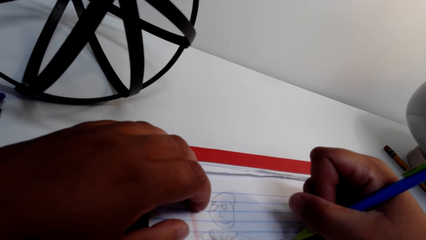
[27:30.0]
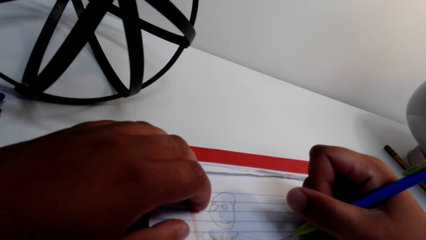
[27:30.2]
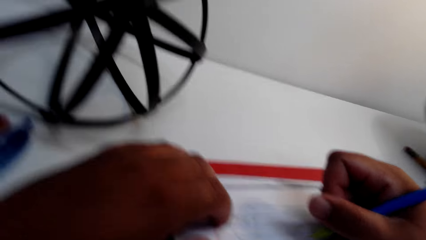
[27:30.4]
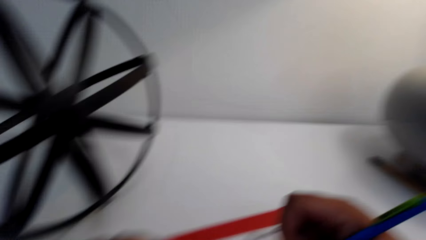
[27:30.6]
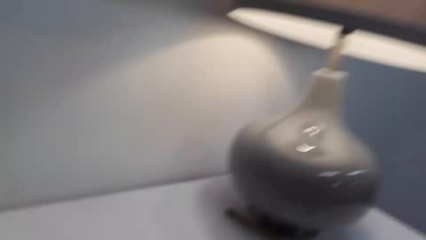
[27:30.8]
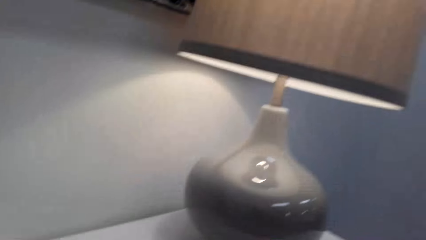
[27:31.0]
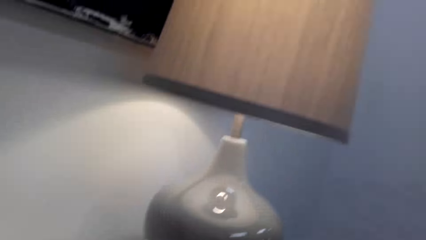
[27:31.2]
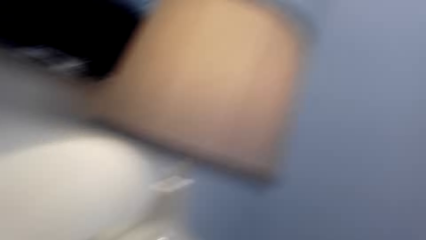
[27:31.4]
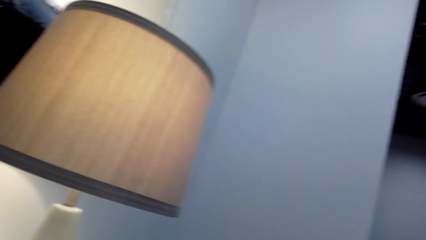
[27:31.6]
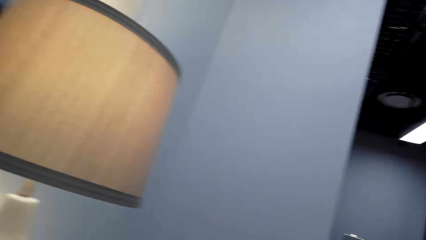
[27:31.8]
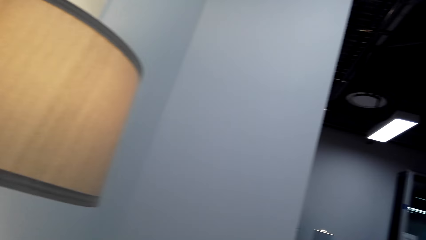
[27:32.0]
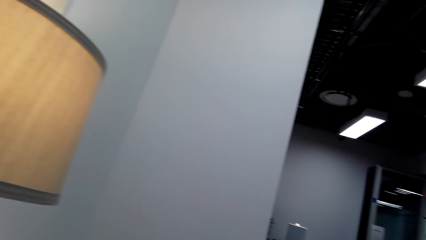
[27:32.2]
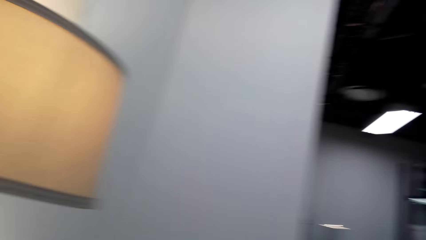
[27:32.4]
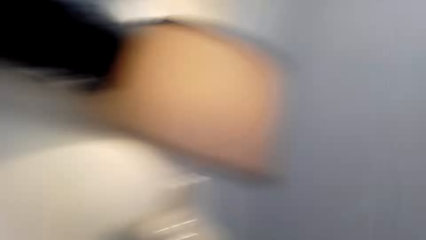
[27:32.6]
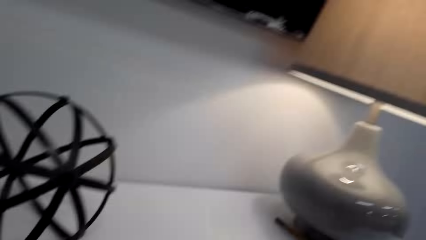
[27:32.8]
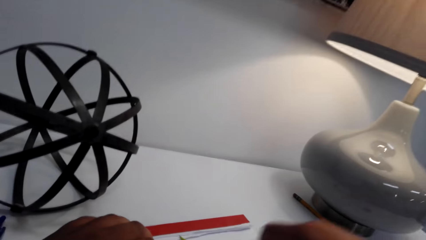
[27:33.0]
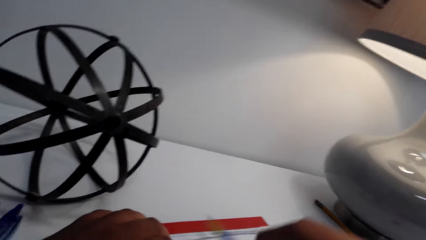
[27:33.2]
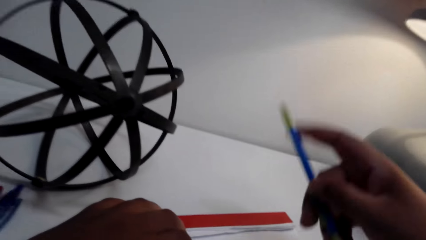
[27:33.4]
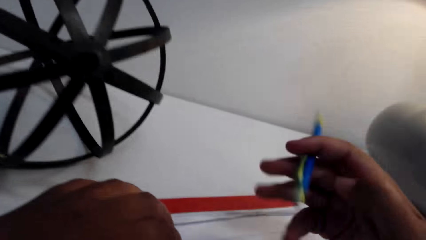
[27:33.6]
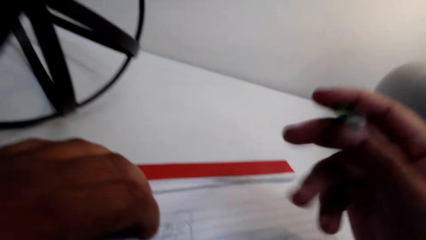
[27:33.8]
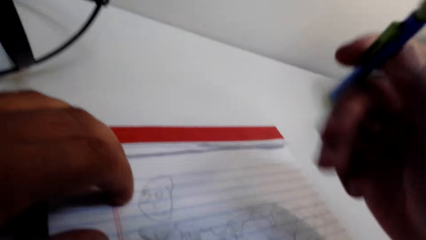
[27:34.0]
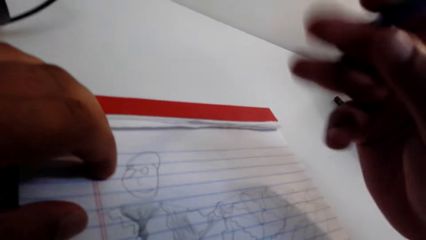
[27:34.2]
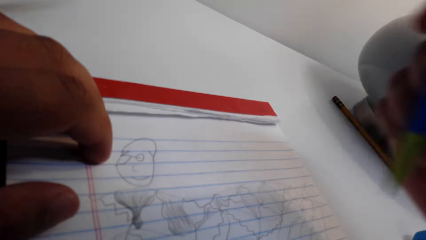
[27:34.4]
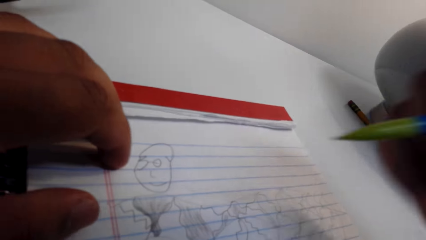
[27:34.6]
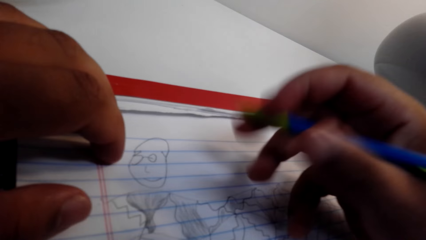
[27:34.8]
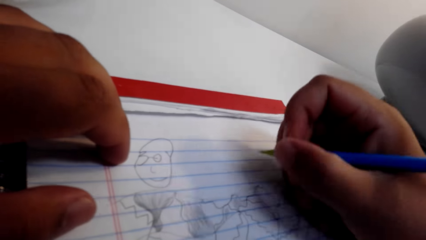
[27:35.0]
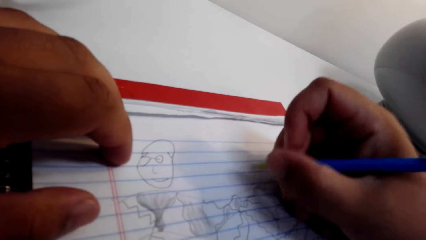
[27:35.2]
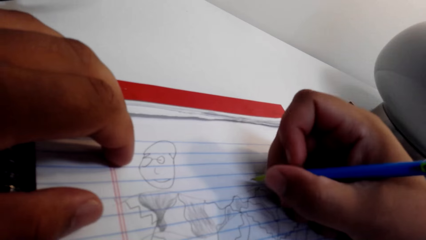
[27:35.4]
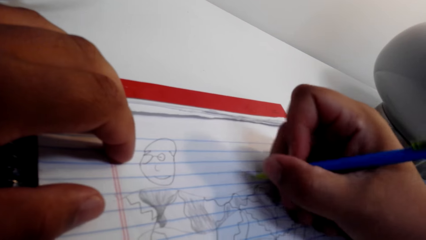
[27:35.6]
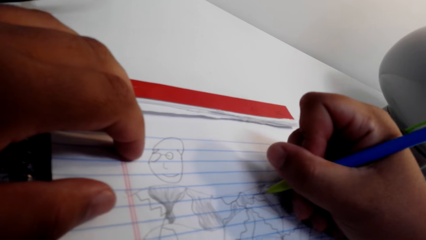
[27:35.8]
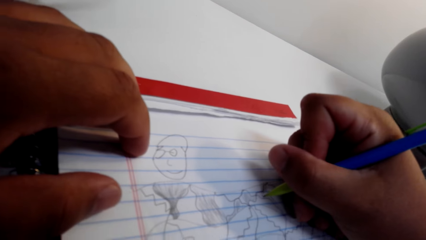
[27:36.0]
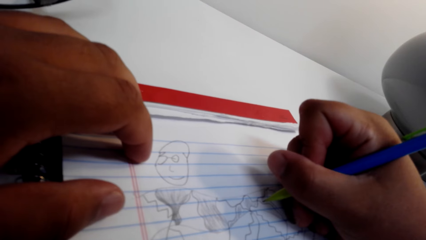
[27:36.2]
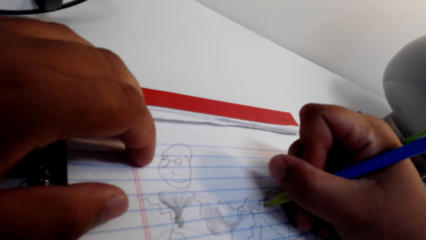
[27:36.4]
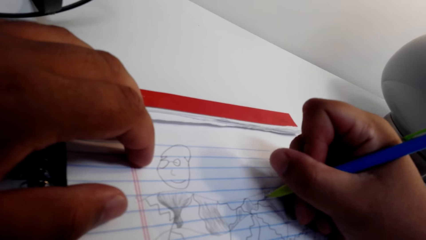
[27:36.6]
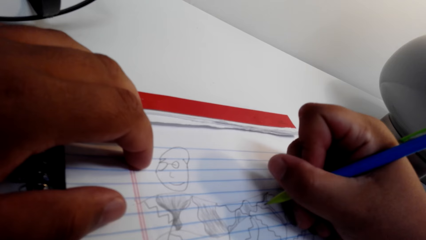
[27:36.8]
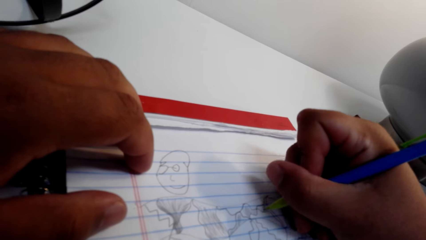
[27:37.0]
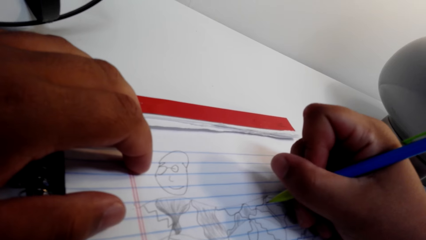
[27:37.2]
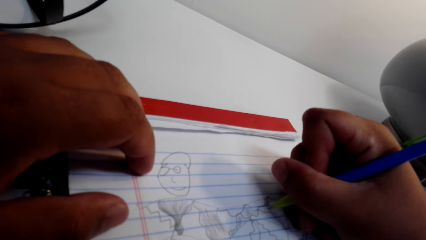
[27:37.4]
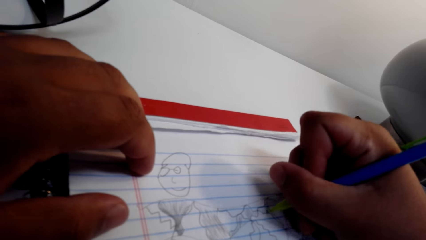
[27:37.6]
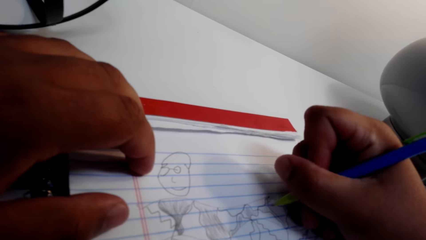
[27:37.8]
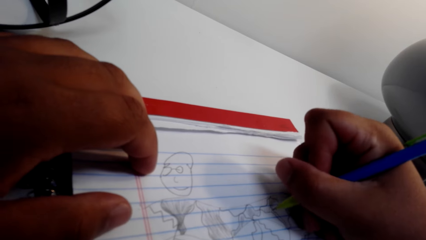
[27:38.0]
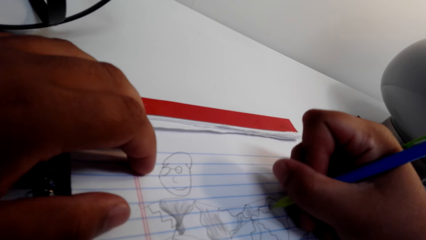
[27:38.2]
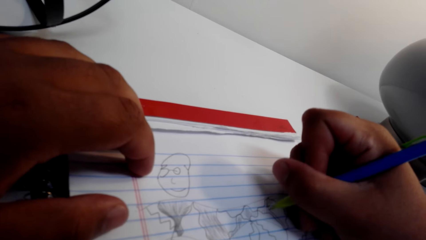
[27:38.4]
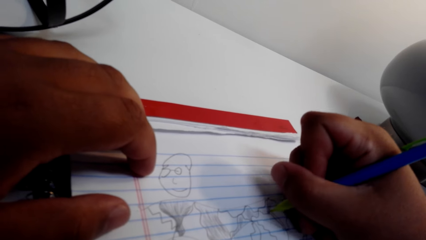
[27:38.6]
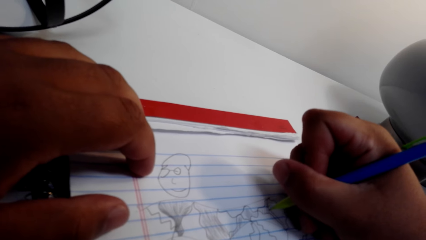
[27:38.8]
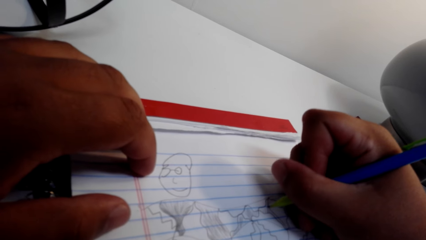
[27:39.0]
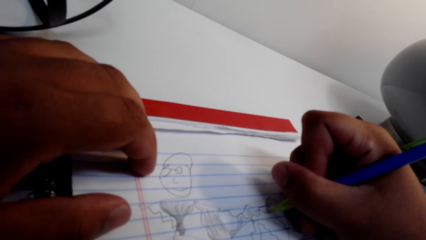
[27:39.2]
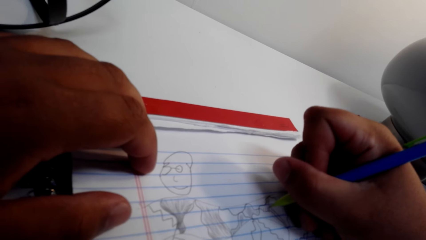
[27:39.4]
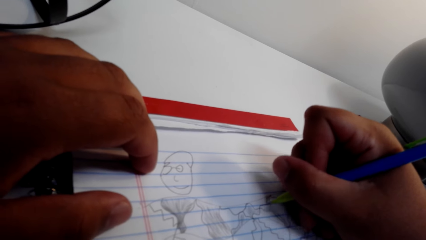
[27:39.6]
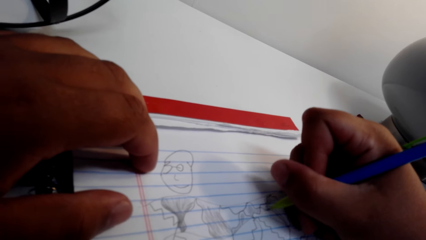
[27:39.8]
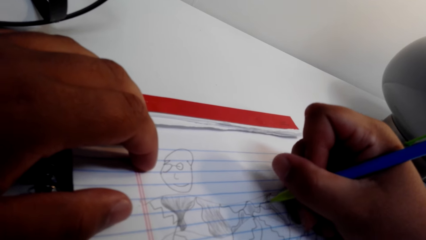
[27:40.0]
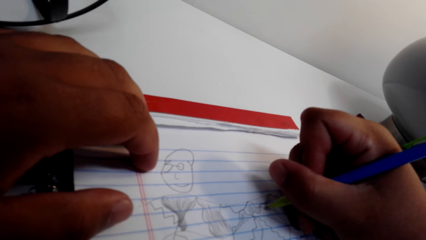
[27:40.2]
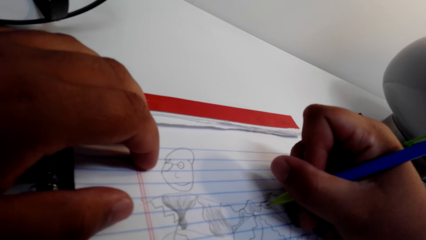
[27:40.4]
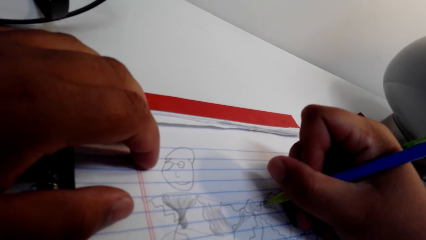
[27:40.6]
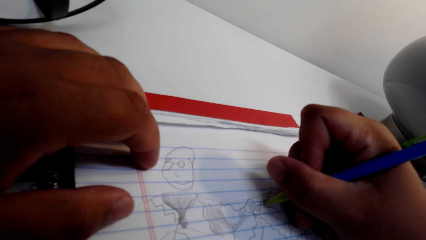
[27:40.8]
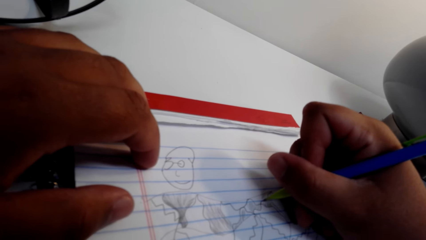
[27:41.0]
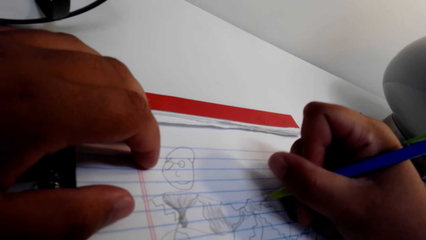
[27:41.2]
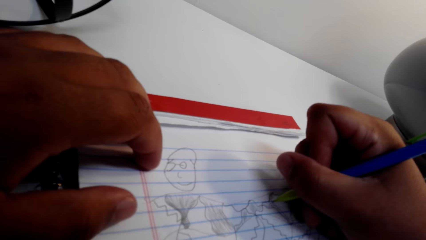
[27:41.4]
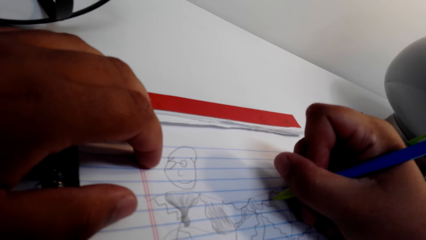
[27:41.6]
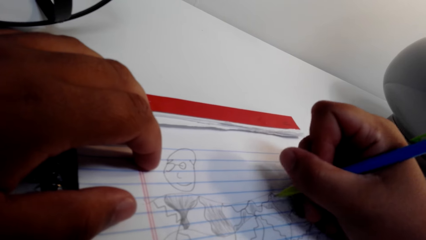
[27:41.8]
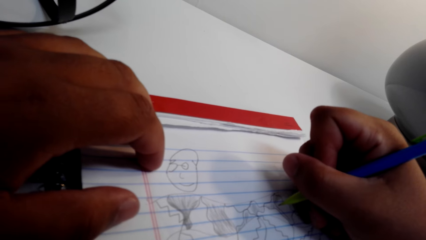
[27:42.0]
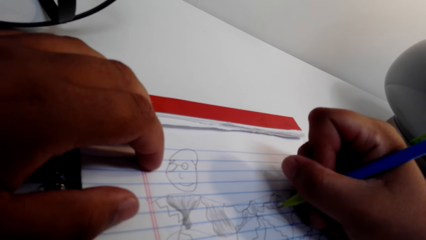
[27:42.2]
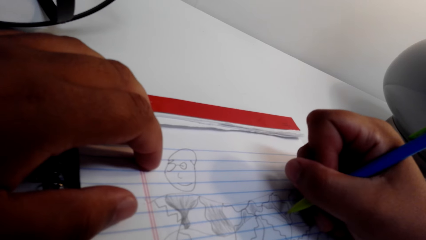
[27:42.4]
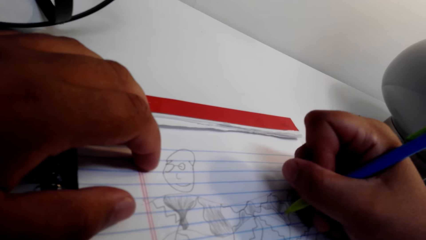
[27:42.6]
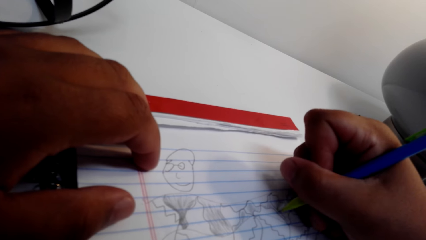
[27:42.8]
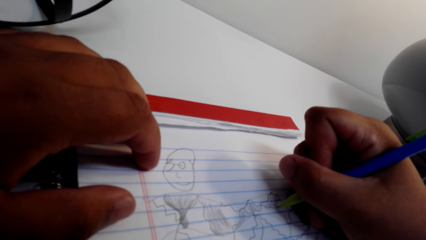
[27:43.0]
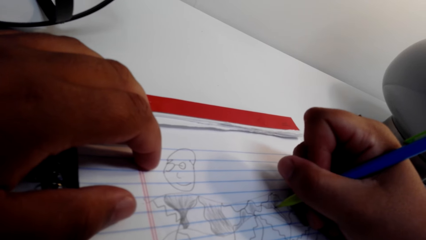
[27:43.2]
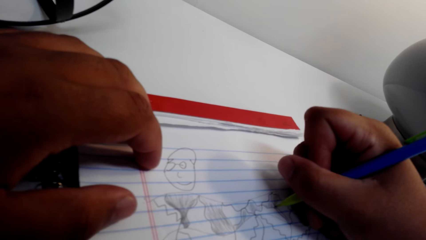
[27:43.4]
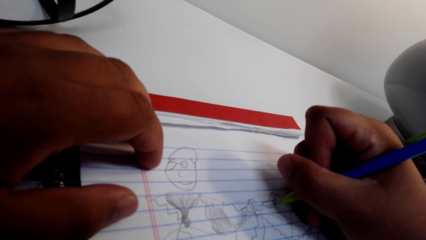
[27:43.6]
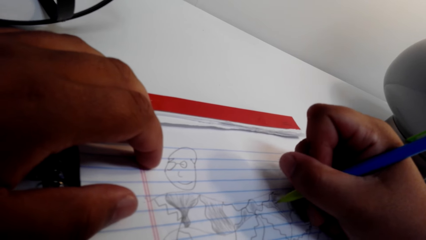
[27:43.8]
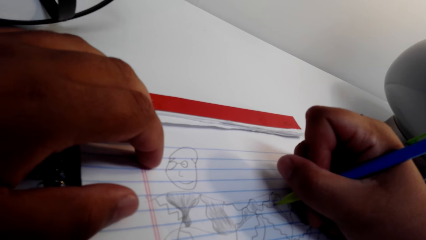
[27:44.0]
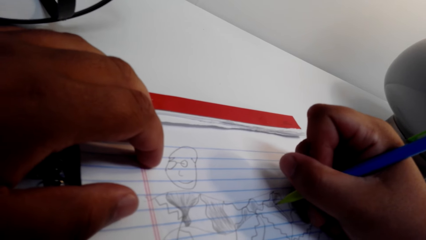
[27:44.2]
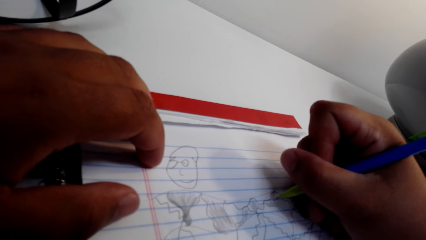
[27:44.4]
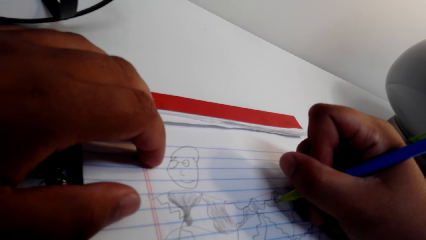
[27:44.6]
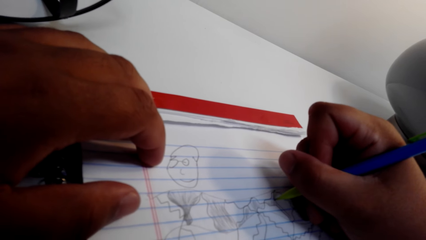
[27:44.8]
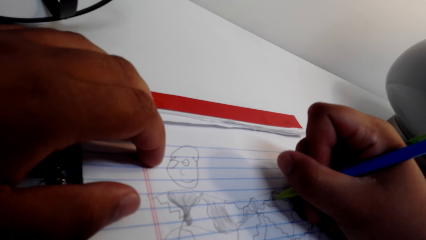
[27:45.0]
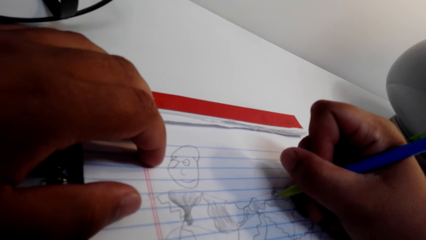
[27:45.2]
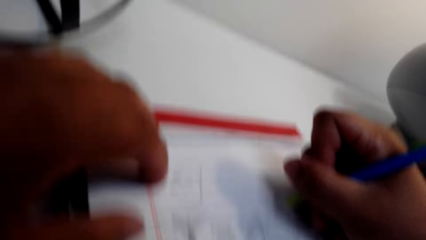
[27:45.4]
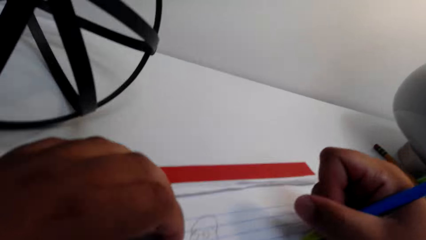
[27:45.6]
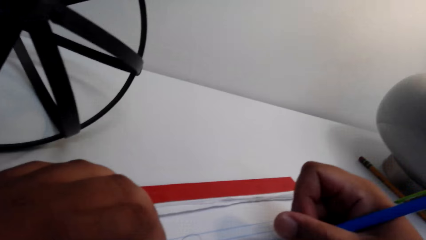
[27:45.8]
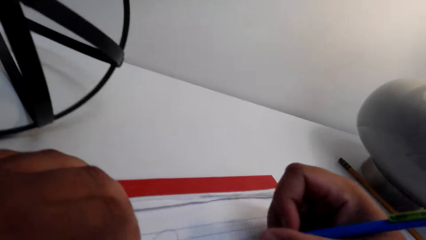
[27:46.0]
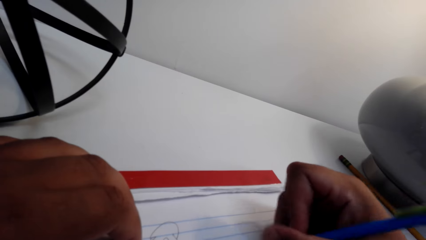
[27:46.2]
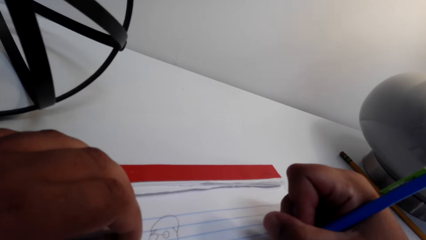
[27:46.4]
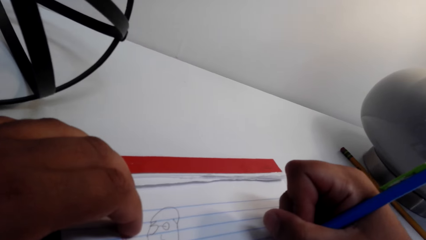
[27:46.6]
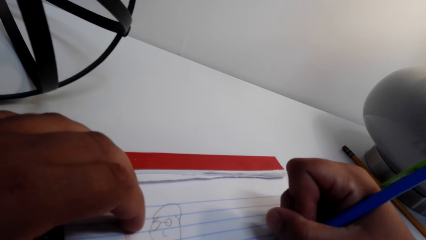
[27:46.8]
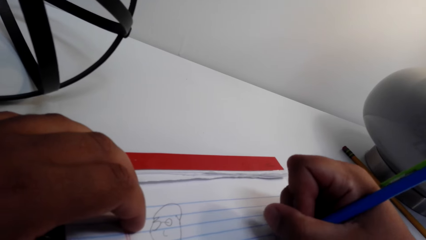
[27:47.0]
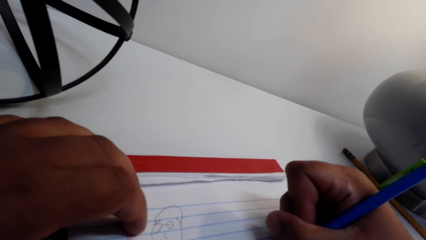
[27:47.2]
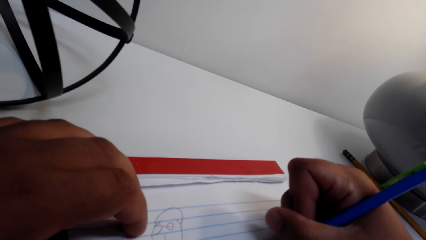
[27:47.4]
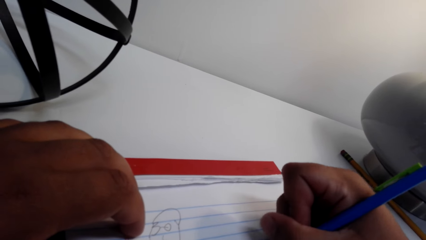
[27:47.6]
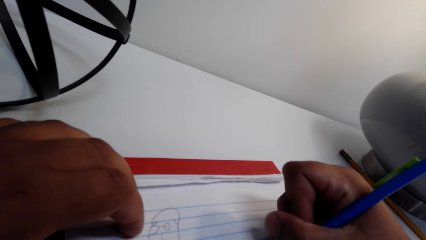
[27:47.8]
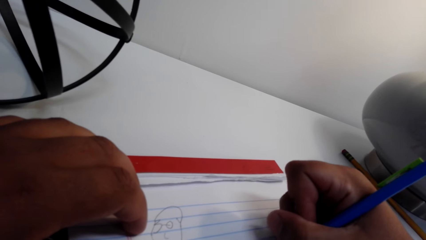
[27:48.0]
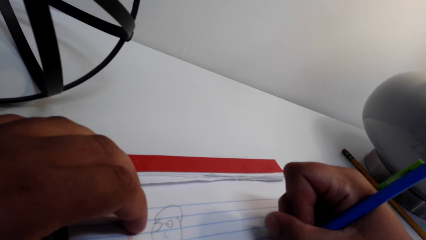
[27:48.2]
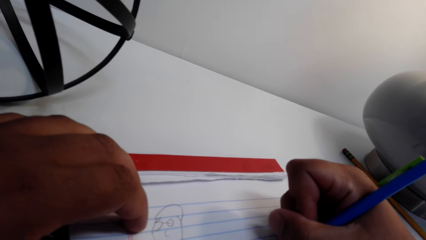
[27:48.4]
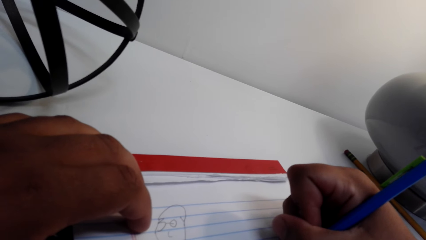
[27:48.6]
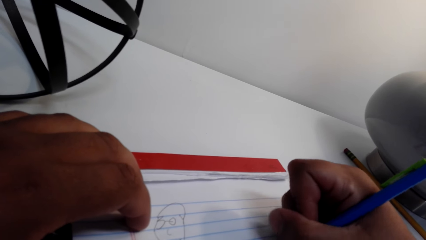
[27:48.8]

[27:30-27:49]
The camera wearer looks around the room. They draw on the exercise book.
